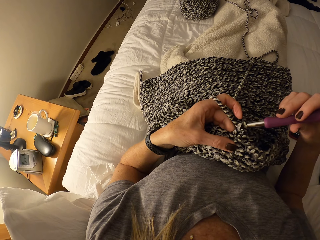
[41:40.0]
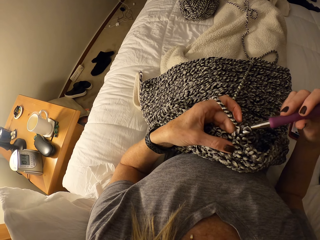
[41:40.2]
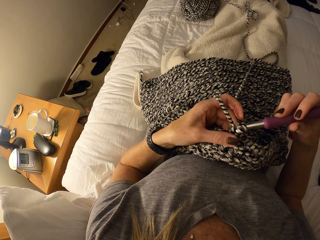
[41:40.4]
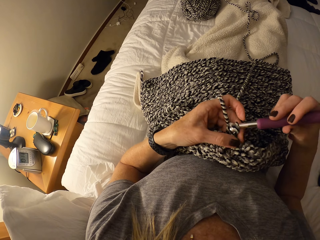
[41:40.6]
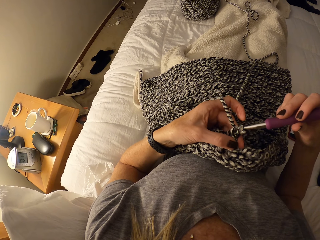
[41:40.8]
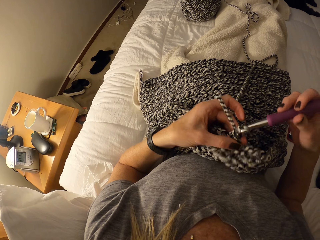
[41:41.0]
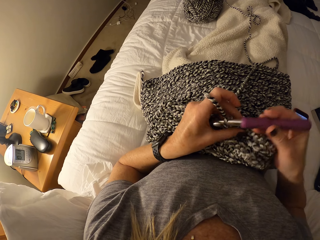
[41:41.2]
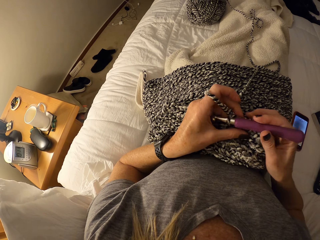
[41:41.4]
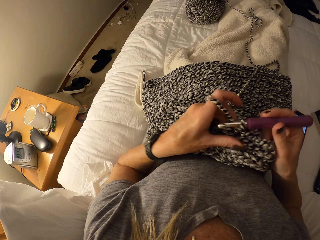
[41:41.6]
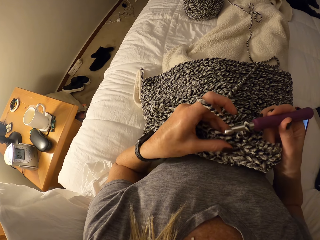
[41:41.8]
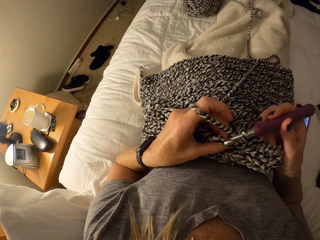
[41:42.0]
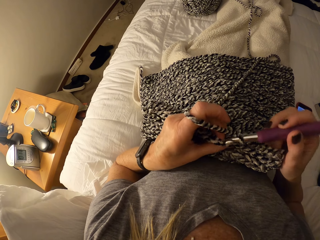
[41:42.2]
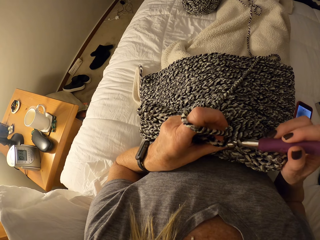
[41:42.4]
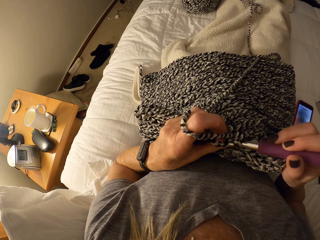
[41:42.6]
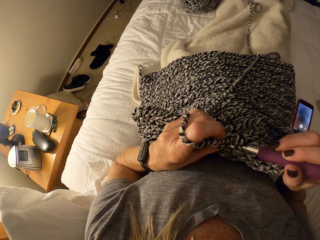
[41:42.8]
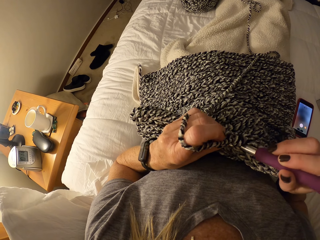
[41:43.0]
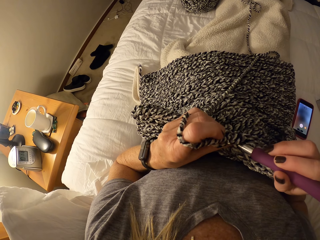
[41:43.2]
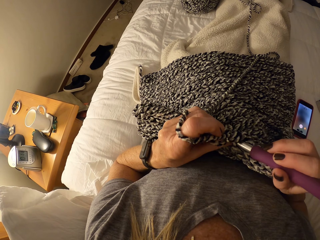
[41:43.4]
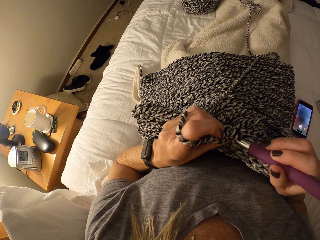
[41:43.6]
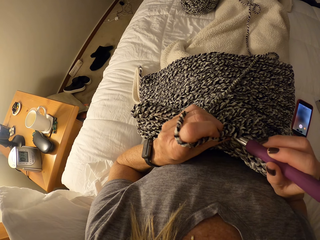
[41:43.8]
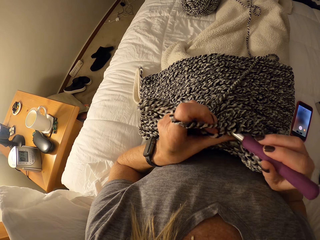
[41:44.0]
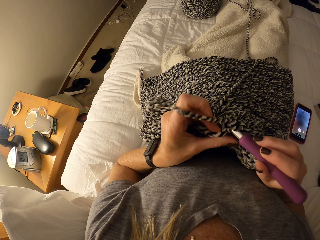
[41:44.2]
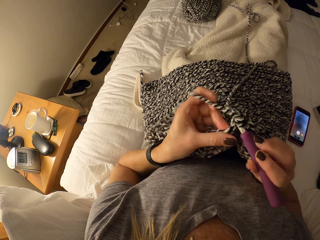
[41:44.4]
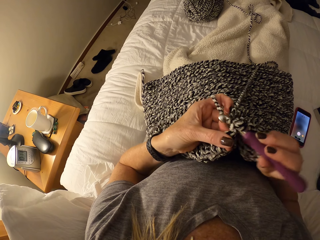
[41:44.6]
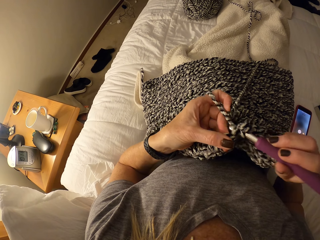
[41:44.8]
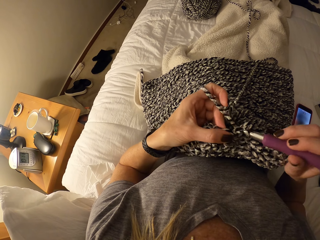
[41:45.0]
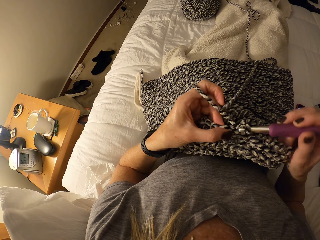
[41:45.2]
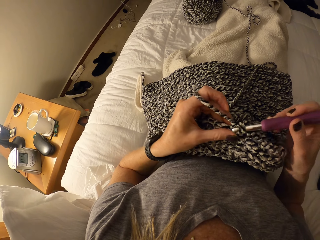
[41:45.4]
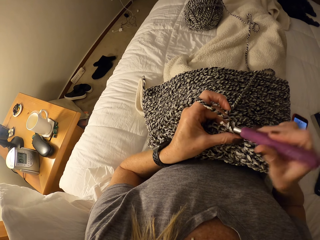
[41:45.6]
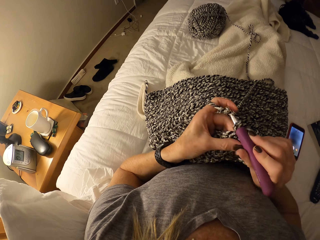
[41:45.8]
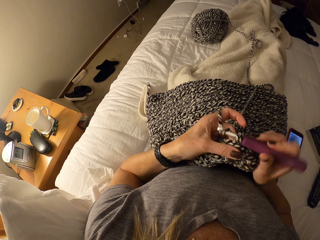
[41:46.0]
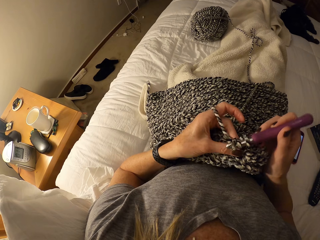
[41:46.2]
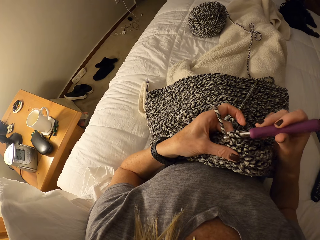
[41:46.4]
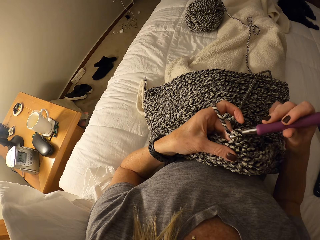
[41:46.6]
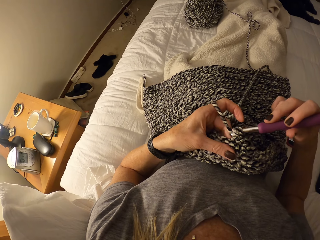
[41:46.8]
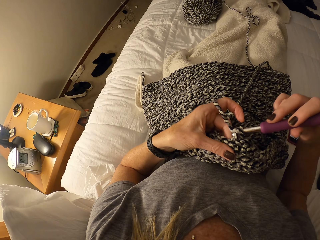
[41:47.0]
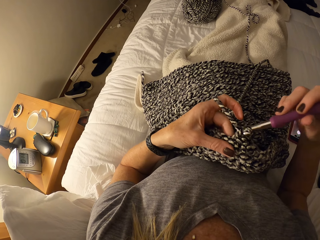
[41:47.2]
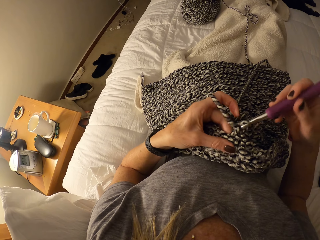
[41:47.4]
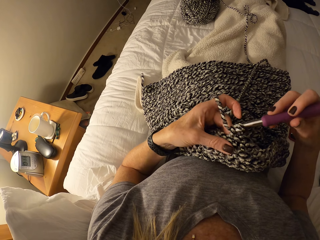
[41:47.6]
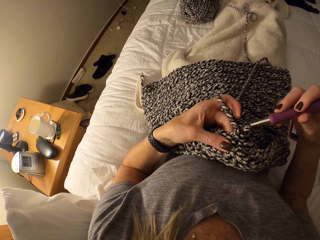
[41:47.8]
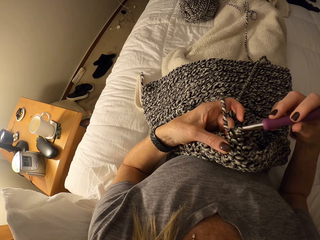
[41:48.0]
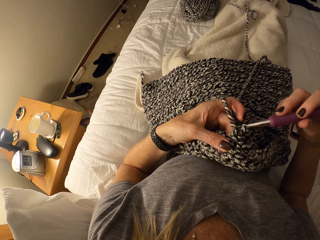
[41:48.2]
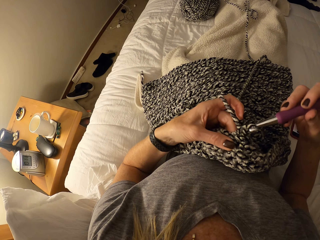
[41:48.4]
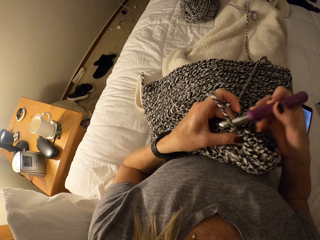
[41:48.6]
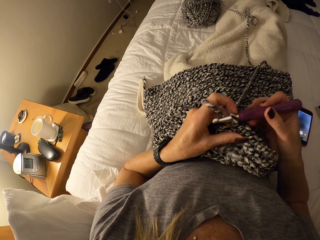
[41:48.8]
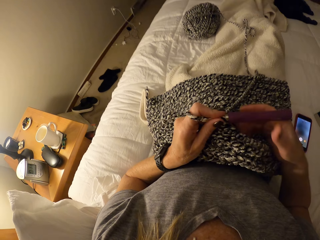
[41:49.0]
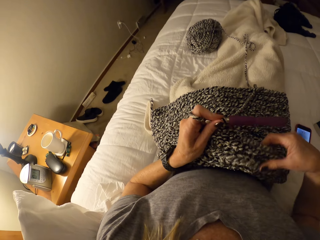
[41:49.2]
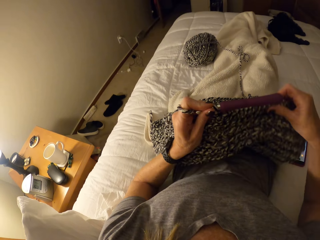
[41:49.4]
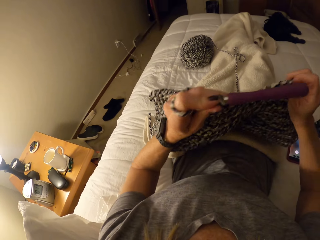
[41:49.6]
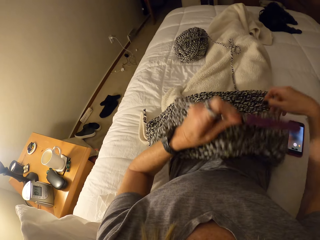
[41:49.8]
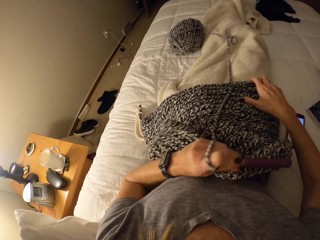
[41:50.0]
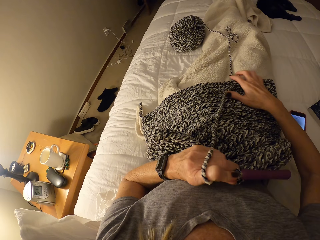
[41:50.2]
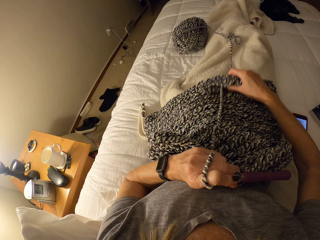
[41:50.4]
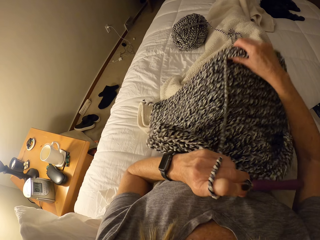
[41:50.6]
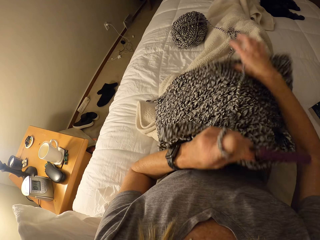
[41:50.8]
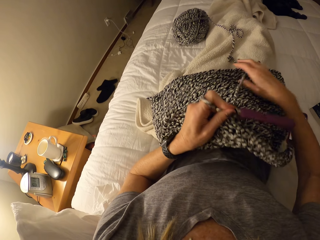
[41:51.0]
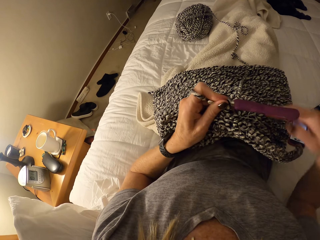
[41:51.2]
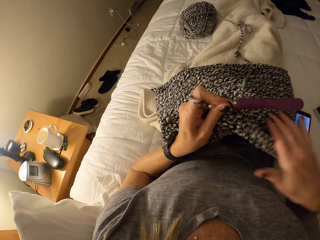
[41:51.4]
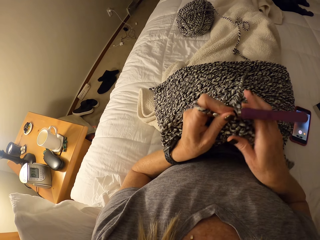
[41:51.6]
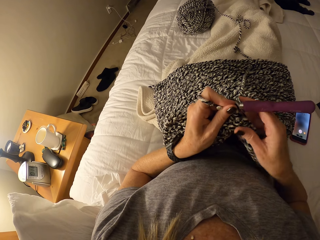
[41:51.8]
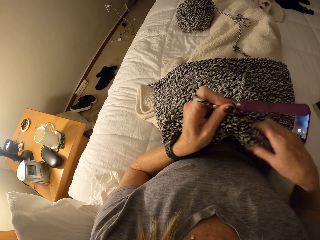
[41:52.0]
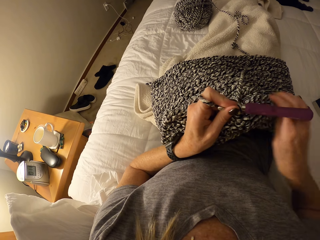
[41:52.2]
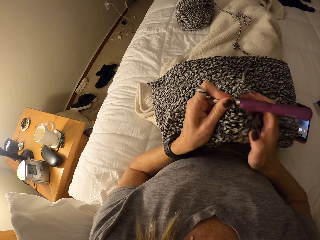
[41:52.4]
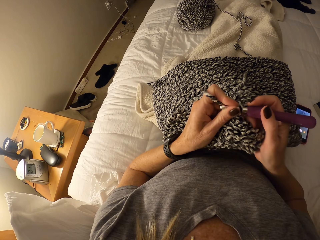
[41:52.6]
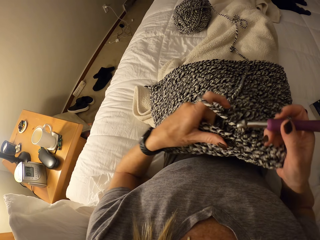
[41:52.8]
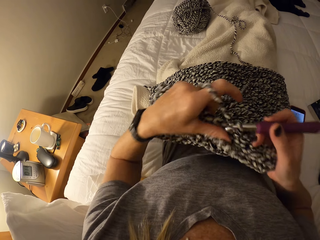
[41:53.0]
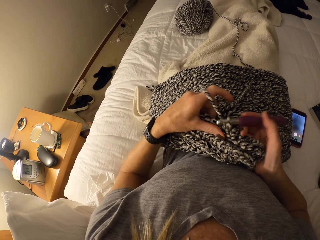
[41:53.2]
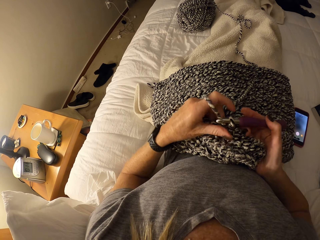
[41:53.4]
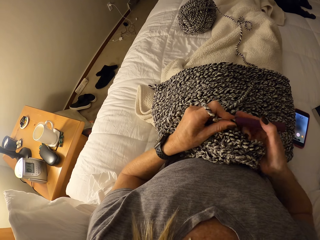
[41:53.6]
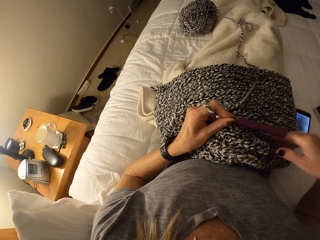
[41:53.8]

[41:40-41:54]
The camera wearer lifts the fabric. They adjust the crochet. They continue to crochet.

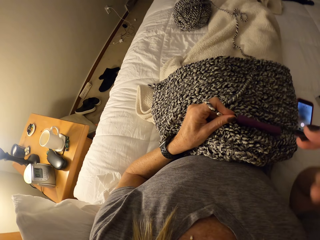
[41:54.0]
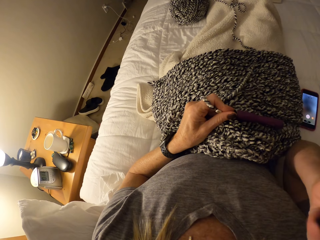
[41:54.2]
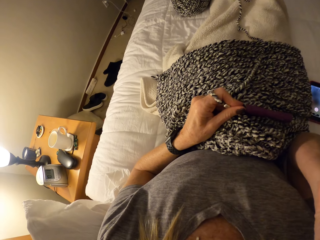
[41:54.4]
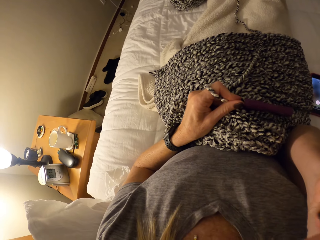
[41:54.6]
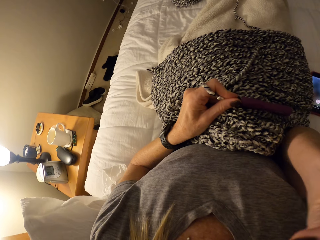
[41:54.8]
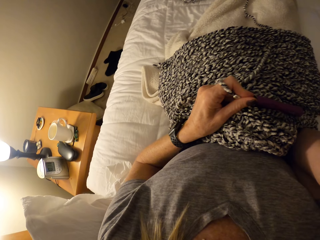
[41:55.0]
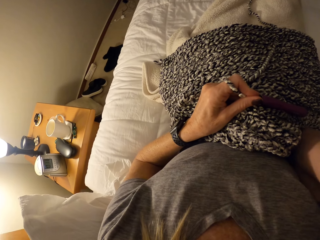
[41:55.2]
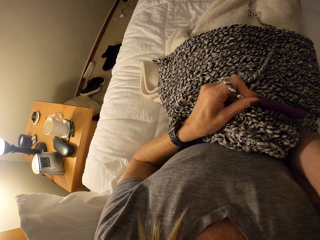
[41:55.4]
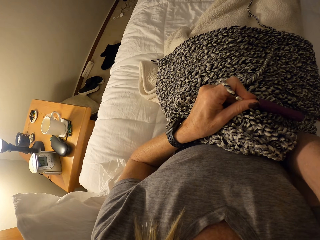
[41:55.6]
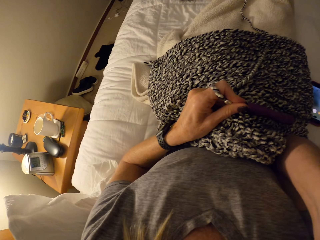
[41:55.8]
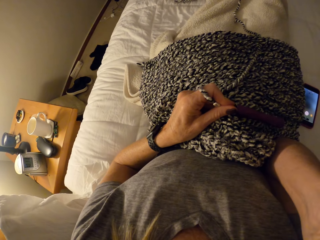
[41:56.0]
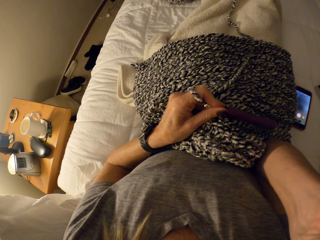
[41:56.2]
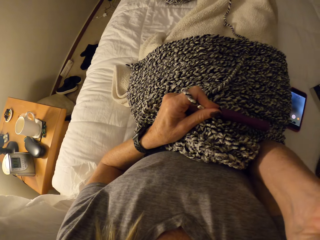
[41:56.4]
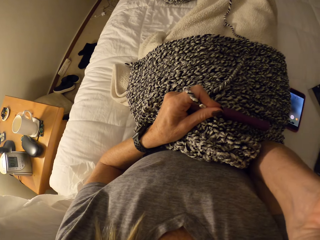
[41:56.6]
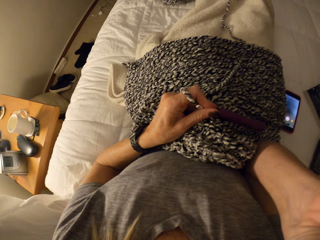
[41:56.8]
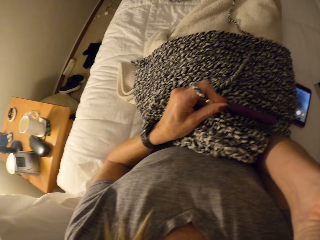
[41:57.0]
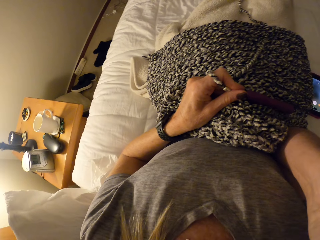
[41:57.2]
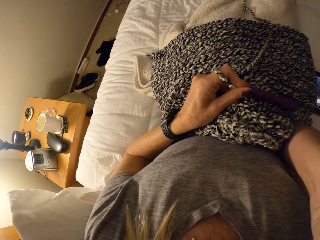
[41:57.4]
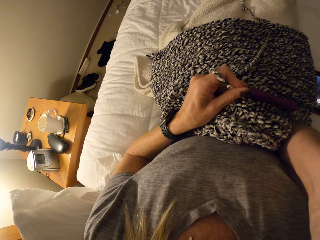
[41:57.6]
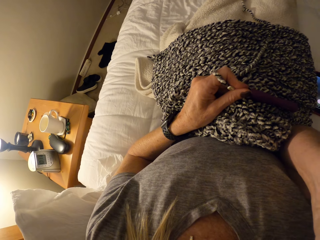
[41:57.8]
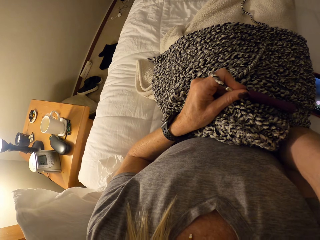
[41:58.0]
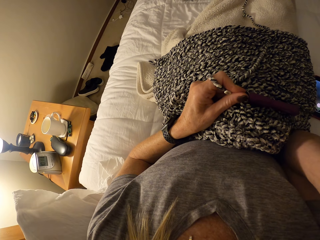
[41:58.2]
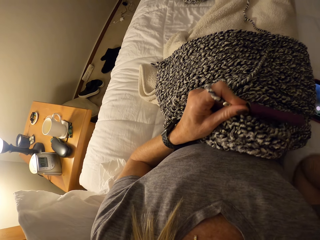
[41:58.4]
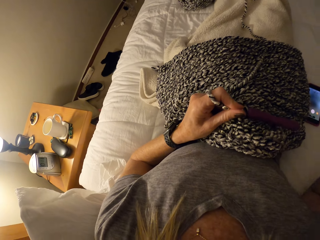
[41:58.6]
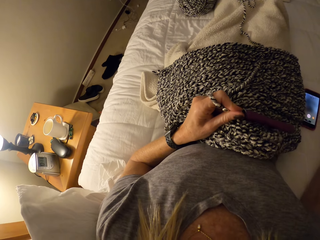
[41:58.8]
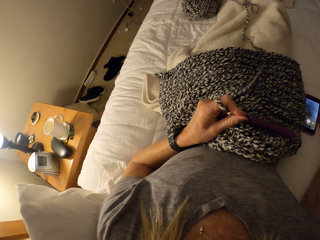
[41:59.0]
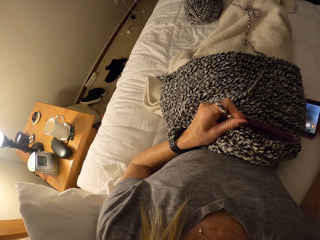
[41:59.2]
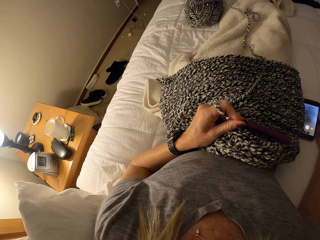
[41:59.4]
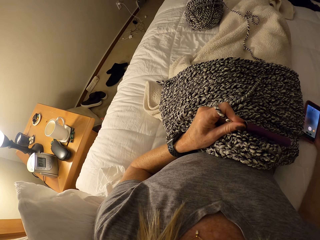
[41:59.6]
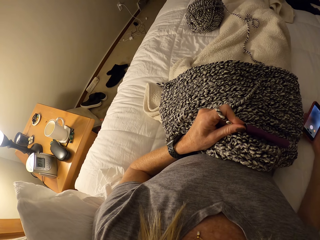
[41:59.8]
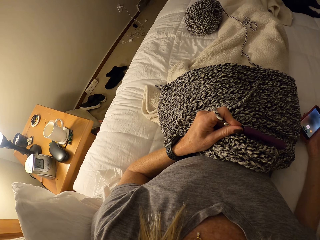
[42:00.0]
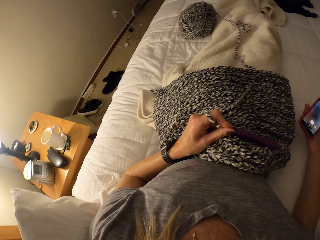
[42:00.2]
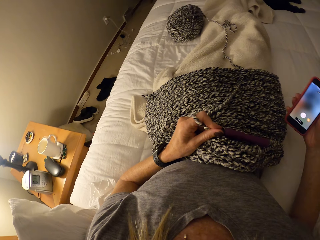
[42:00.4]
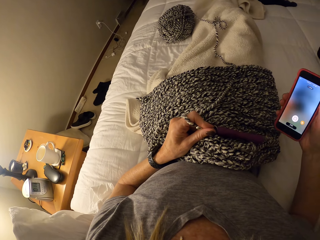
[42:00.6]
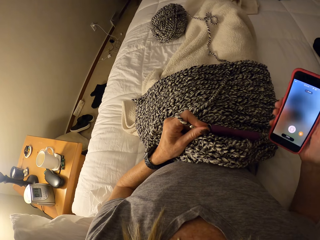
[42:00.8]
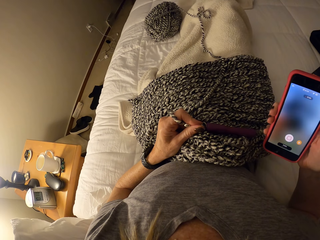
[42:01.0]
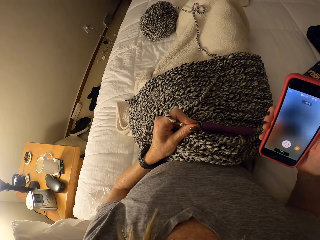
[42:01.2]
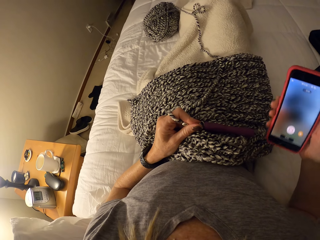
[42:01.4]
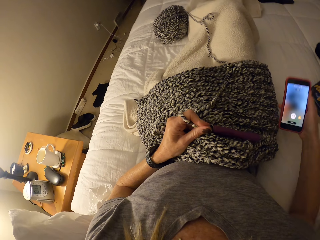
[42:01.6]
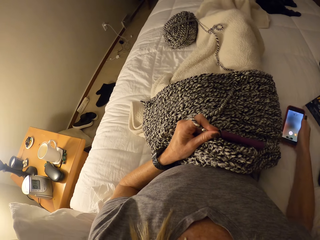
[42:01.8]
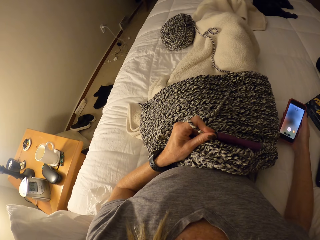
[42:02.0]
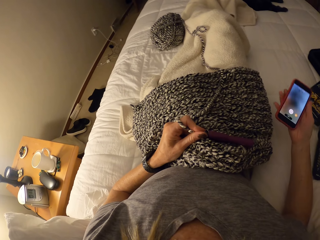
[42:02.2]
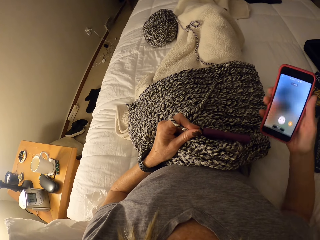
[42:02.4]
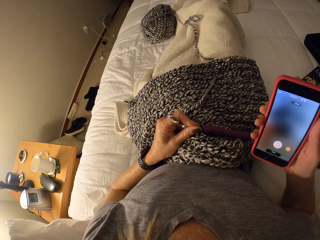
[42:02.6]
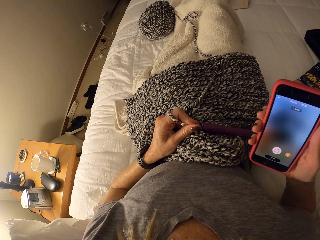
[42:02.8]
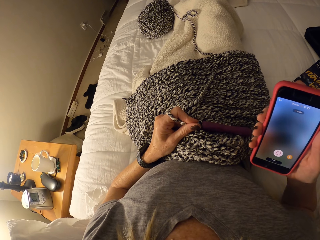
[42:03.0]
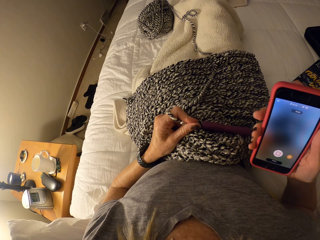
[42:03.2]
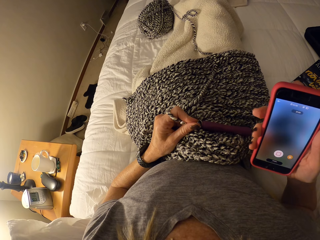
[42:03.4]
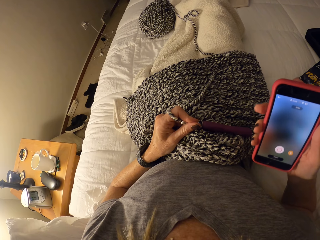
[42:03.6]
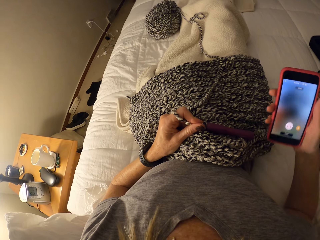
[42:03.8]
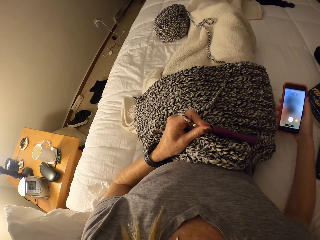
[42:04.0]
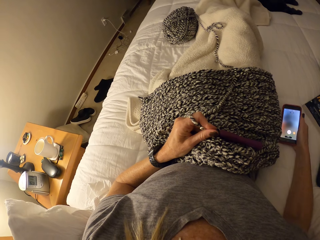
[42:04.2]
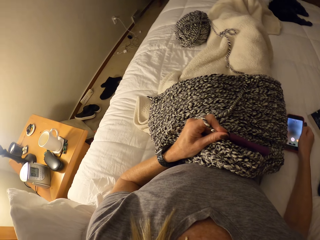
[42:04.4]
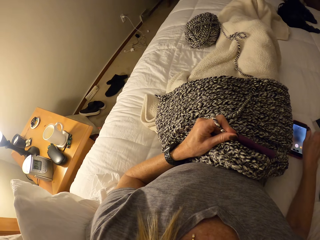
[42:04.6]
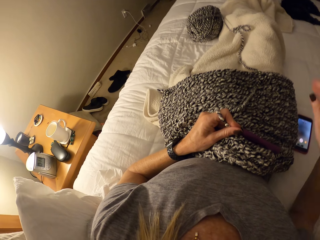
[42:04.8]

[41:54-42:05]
The camera wearer touches her face. She moves the hand. She lifts the phone and puts the phone down.
